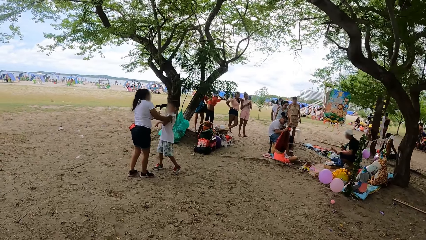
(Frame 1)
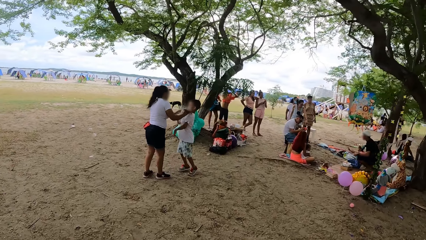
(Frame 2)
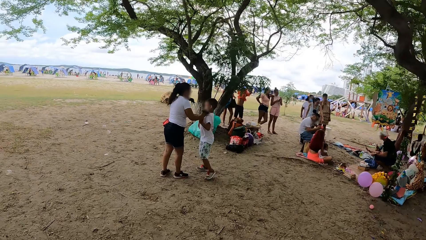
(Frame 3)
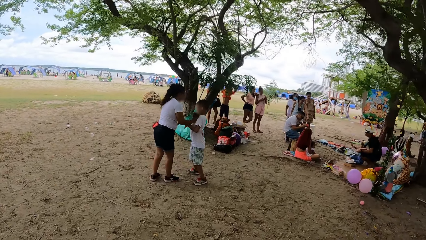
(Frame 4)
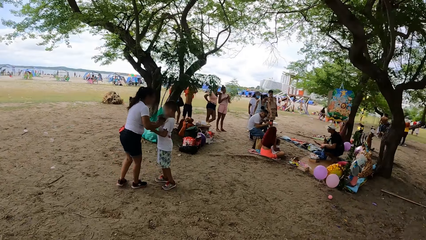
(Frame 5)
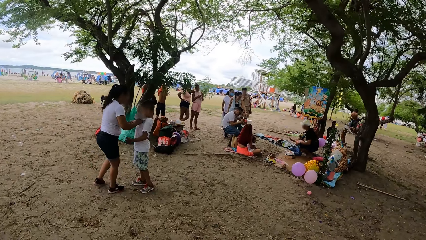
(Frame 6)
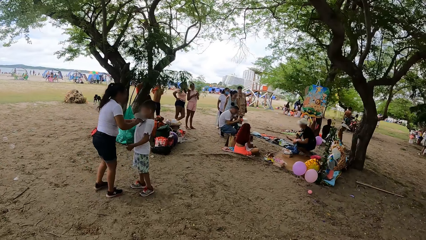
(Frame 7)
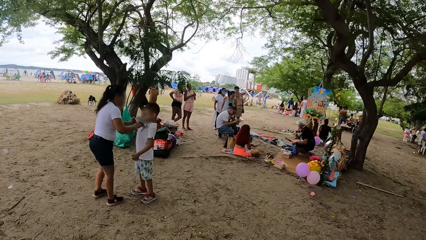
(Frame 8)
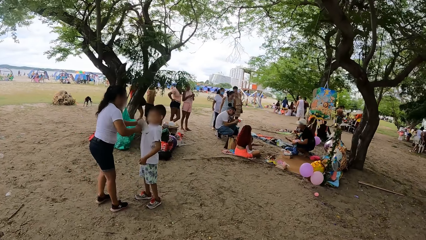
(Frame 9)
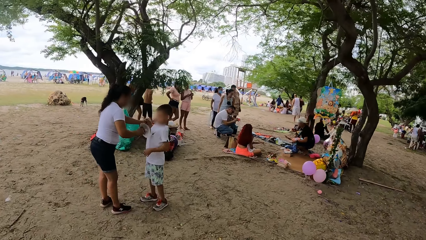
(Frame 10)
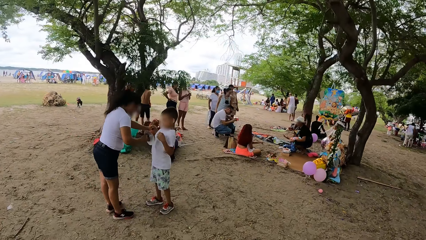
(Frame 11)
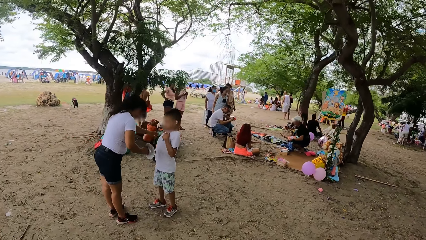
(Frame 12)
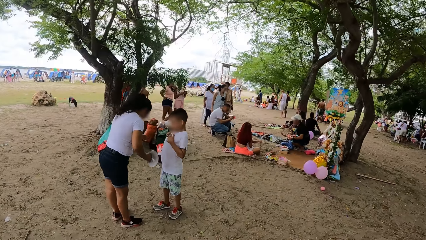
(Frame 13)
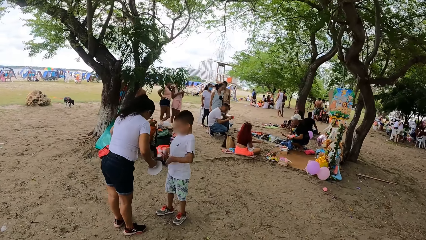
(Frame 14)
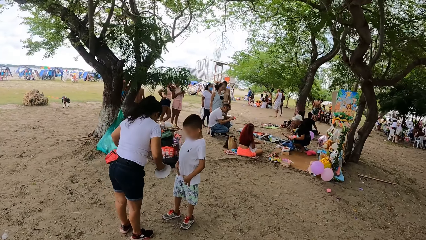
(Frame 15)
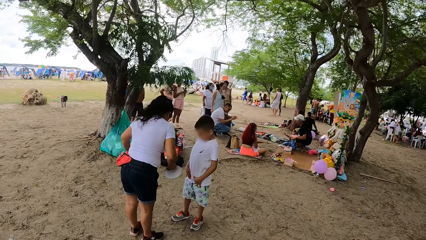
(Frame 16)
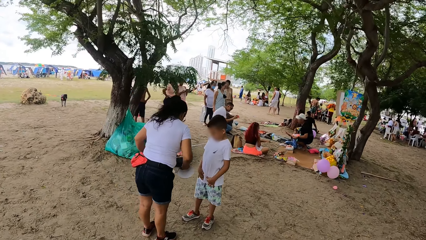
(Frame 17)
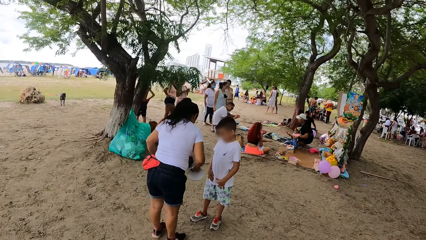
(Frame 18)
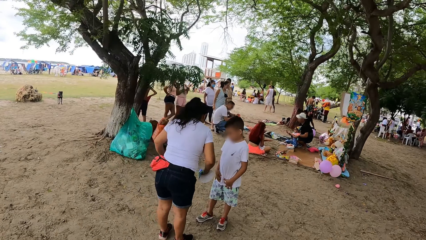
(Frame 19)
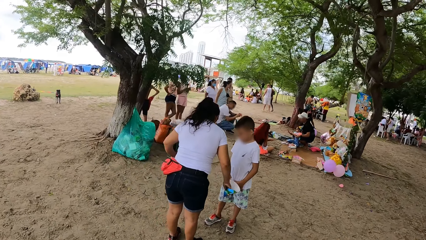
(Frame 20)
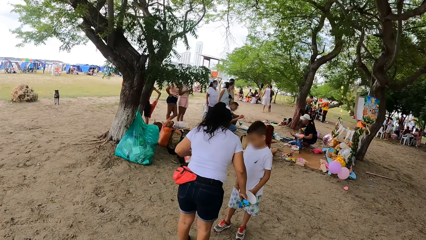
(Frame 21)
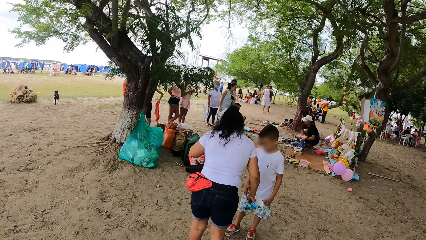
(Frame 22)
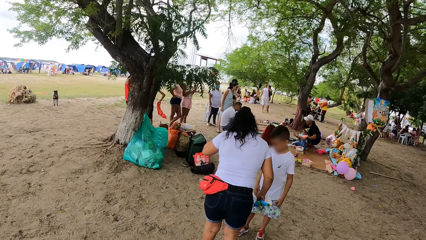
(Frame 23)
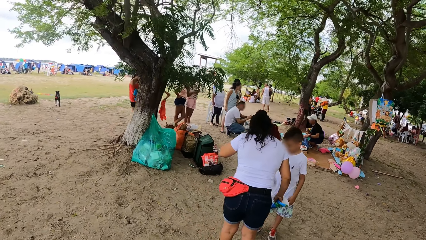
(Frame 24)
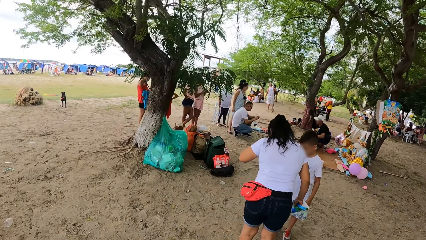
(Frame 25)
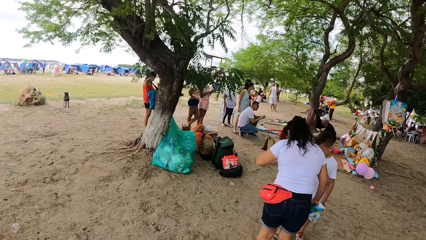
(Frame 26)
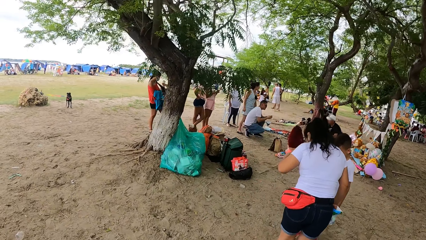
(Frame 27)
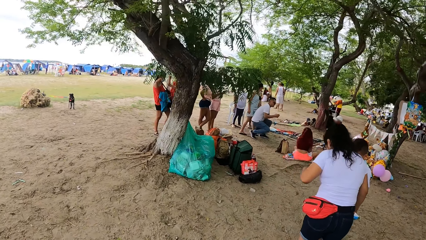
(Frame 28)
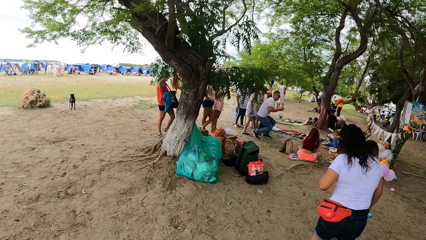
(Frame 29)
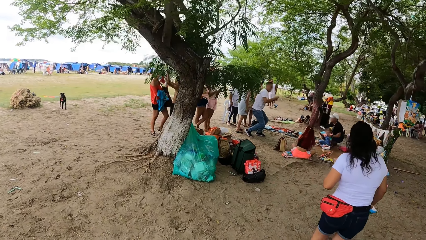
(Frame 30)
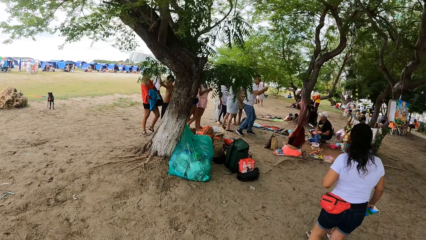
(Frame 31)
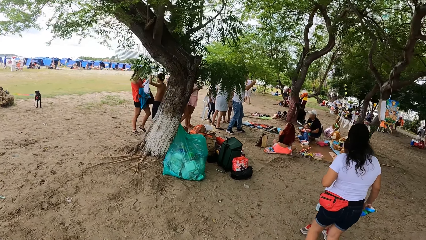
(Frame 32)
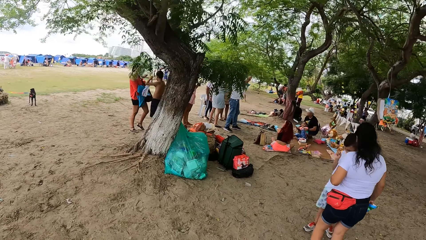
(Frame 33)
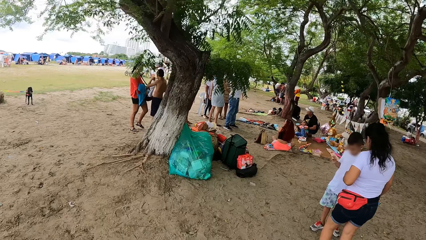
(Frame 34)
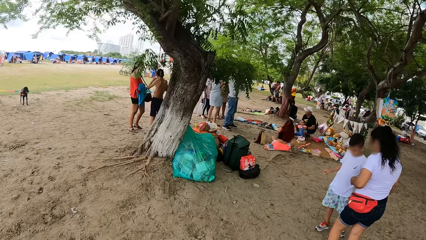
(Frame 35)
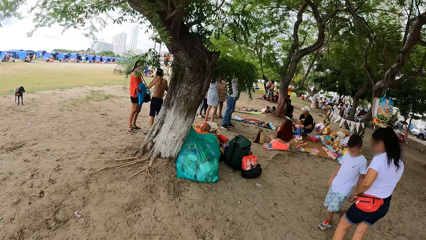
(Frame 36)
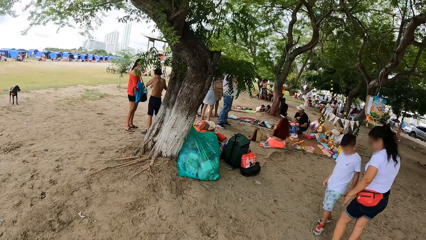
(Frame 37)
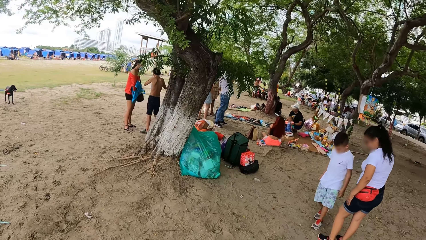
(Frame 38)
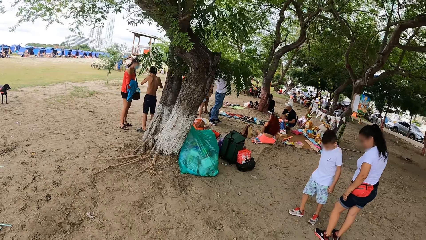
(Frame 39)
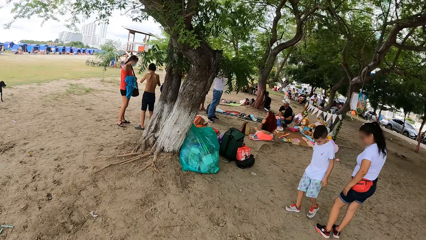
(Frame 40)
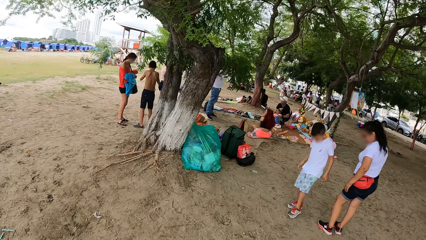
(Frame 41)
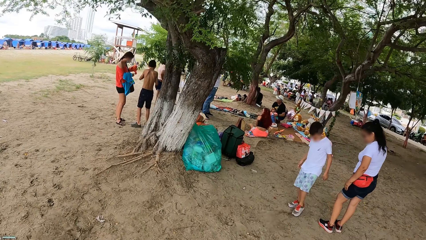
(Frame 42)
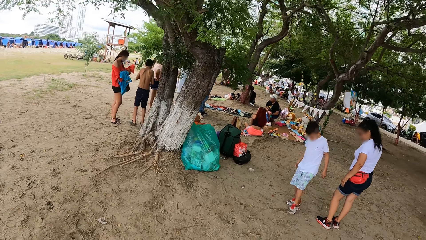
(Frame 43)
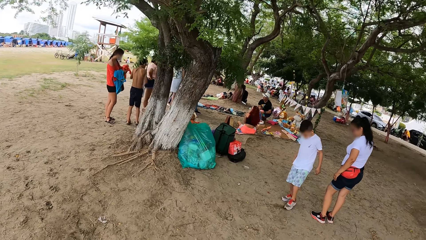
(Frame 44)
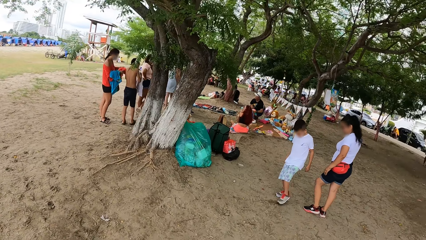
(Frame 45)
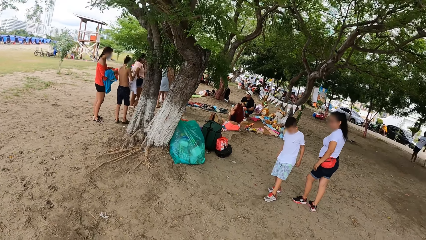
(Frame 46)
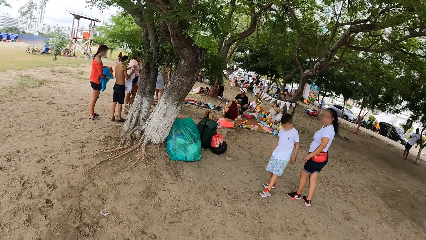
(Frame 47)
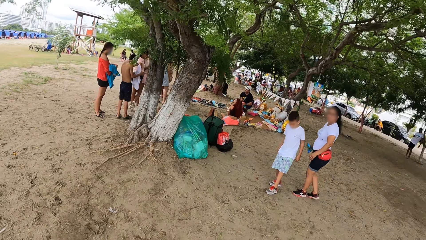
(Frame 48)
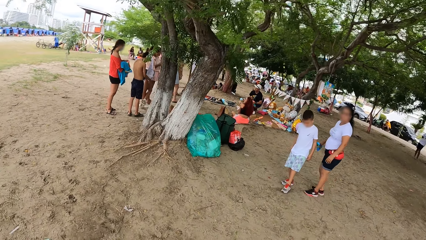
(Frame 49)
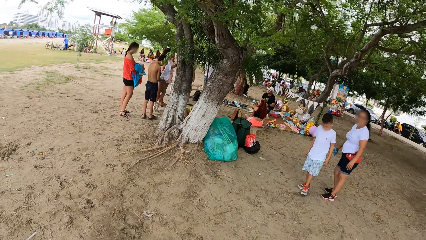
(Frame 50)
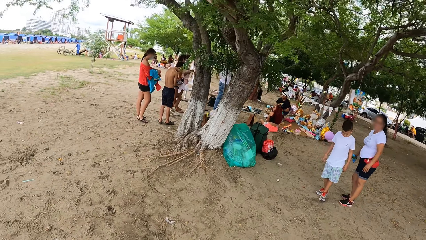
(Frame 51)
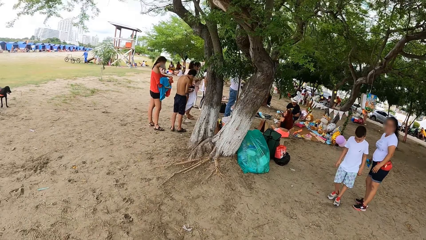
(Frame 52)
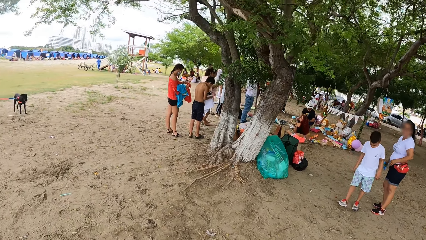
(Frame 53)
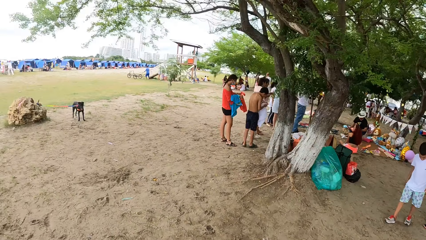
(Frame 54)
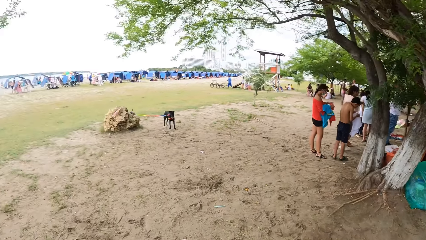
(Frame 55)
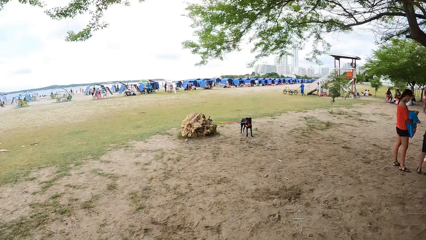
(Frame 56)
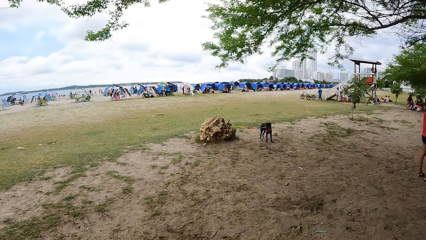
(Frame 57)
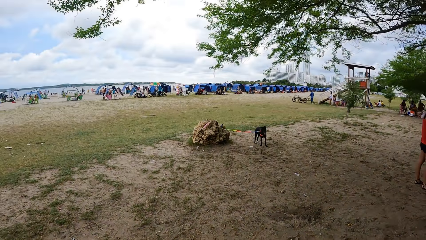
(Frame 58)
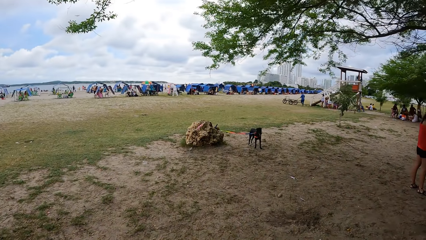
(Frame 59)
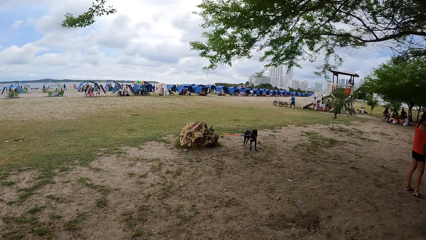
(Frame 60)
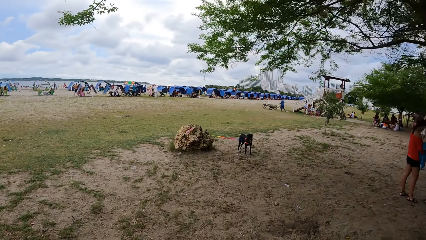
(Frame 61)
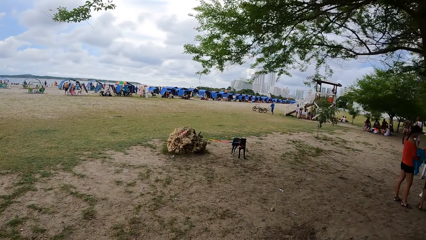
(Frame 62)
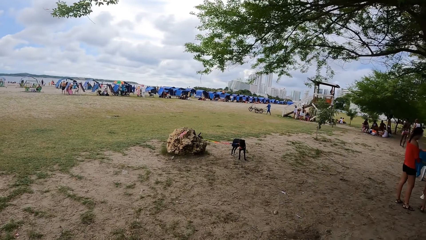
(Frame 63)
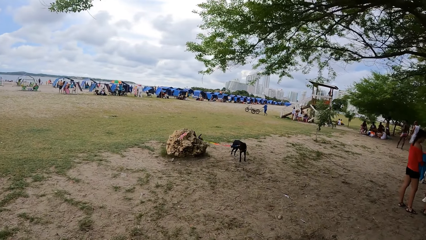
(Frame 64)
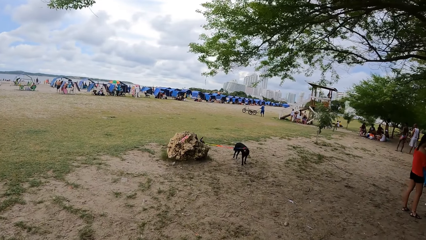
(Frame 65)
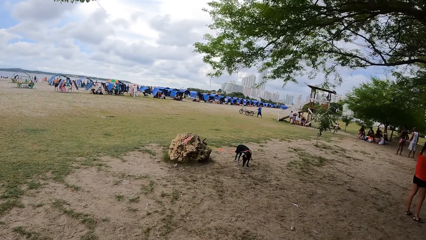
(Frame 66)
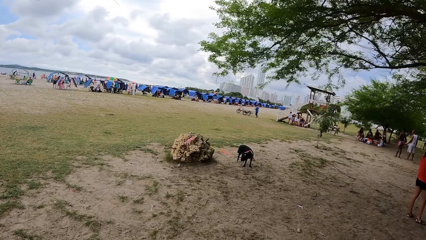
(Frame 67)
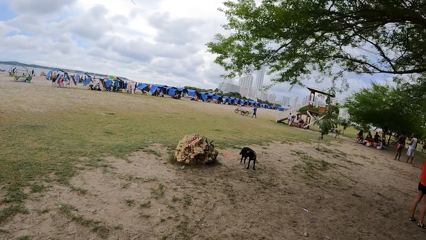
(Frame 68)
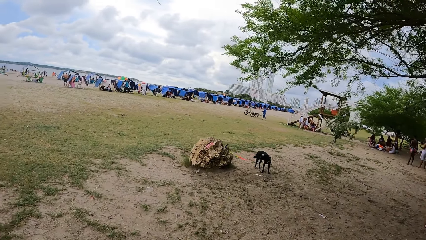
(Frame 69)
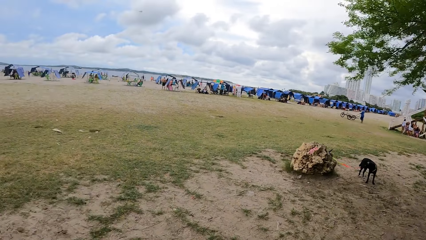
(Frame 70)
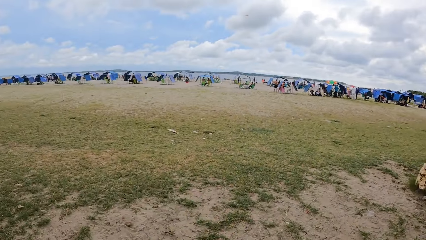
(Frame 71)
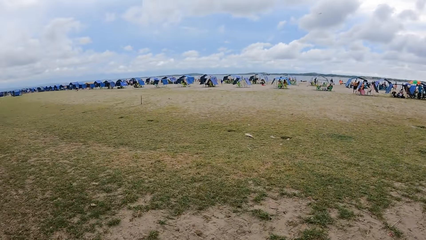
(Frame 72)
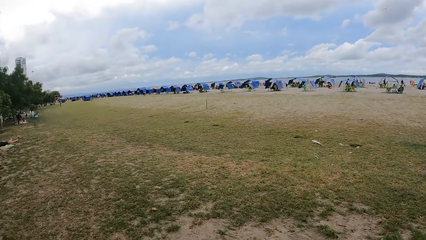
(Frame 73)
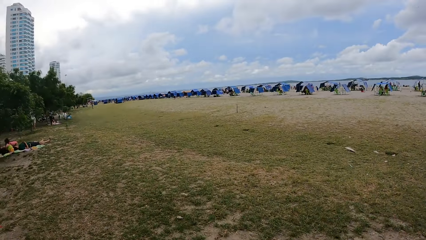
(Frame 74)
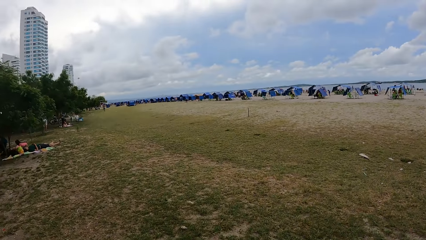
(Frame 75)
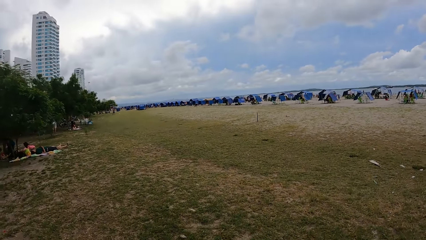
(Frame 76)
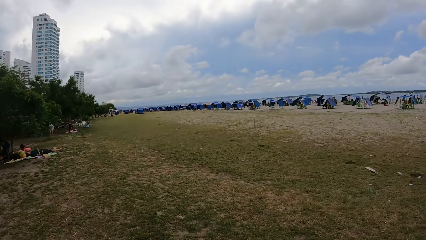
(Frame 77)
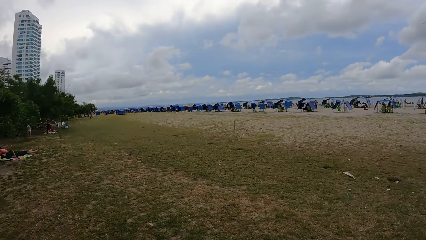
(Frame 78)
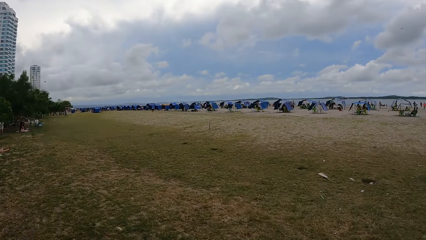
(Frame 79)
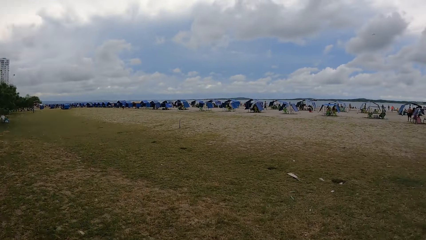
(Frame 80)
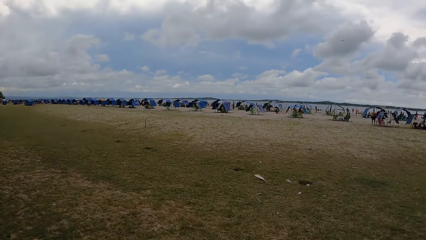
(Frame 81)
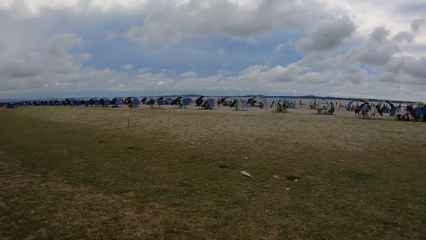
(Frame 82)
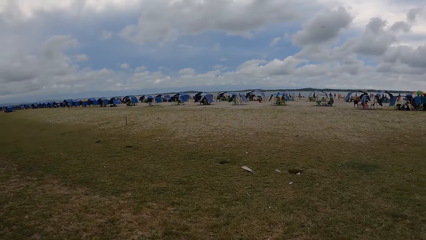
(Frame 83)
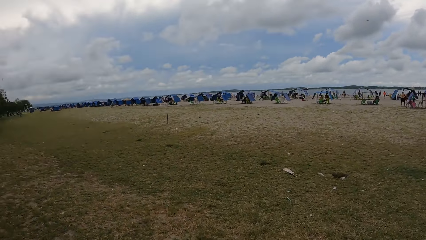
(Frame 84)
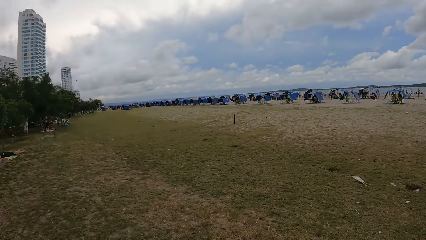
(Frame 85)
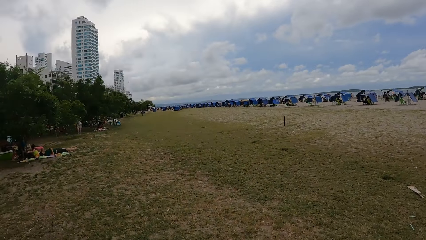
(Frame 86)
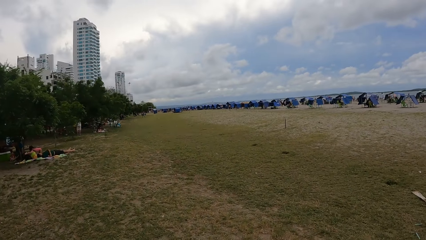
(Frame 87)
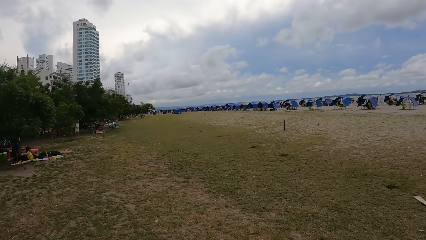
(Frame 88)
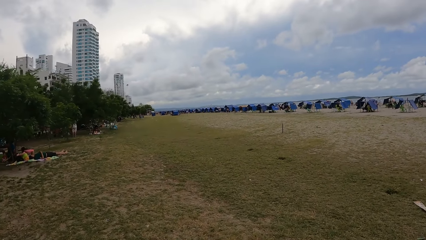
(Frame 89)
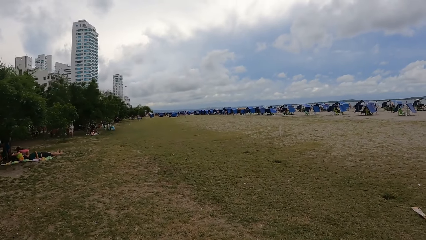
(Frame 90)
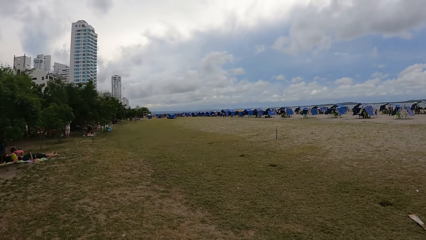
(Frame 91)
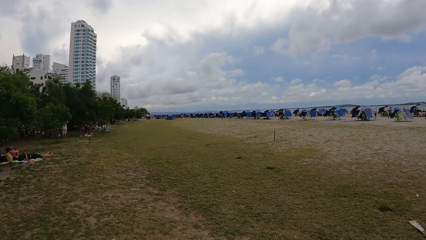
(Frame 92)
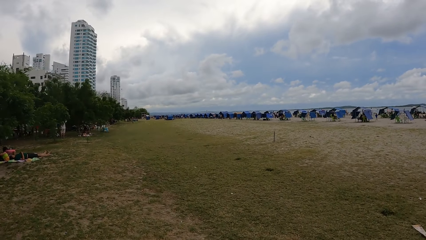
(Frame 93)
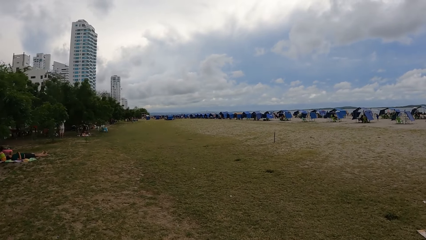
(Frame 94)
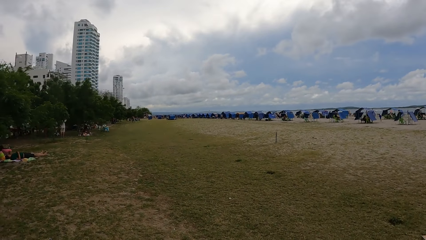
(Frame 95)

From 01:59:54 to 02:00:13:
The camera wearer looks at a kid. They look at a lady.
